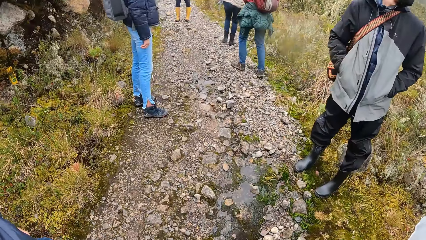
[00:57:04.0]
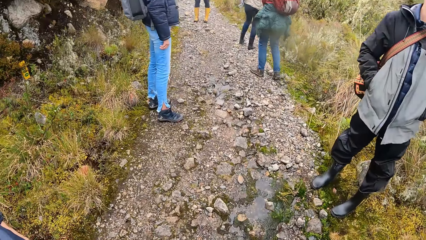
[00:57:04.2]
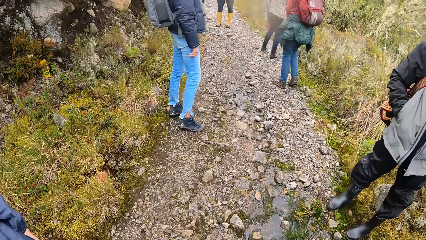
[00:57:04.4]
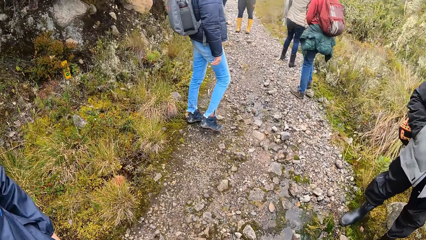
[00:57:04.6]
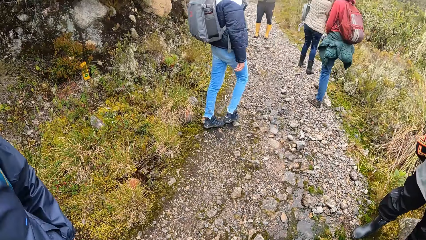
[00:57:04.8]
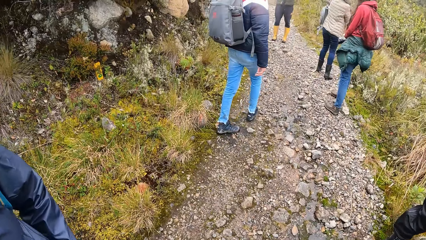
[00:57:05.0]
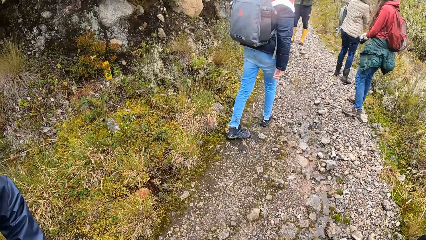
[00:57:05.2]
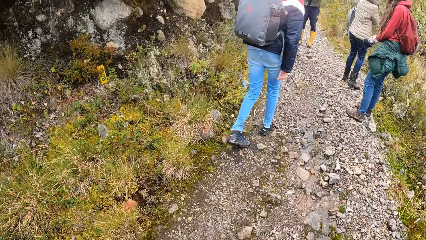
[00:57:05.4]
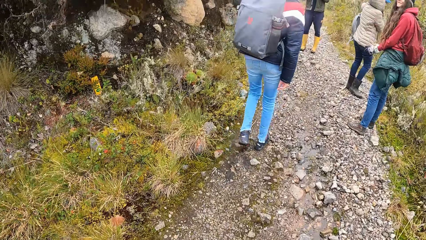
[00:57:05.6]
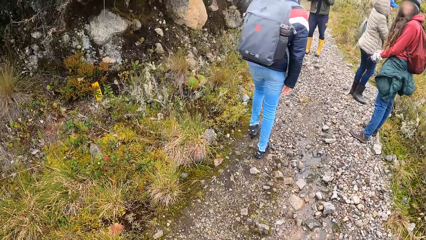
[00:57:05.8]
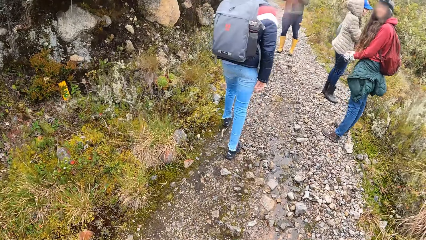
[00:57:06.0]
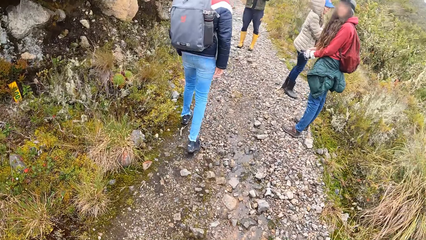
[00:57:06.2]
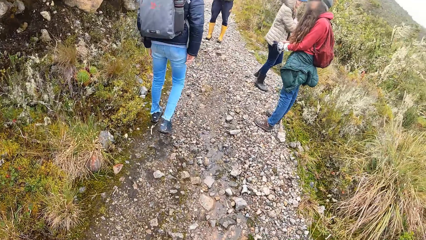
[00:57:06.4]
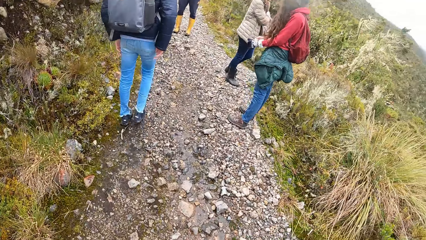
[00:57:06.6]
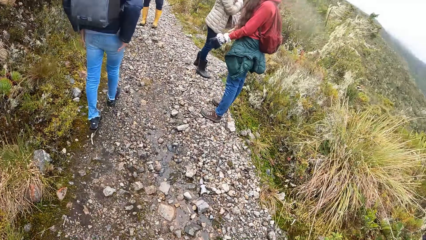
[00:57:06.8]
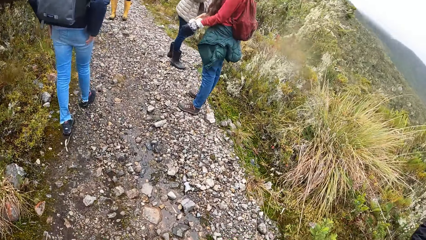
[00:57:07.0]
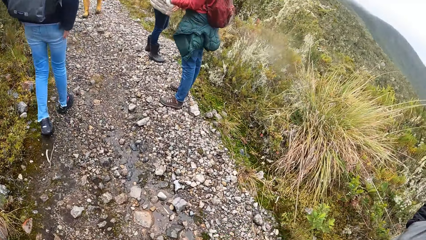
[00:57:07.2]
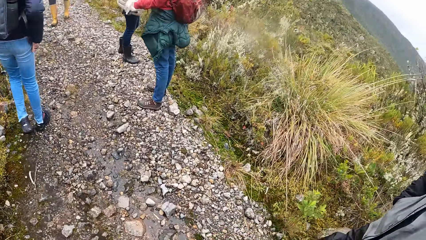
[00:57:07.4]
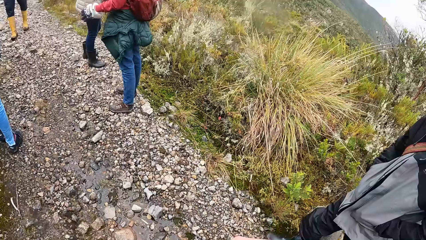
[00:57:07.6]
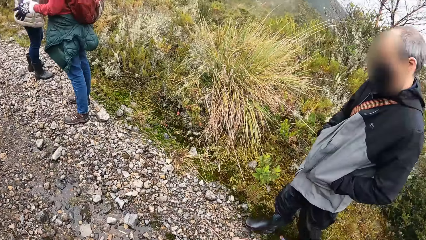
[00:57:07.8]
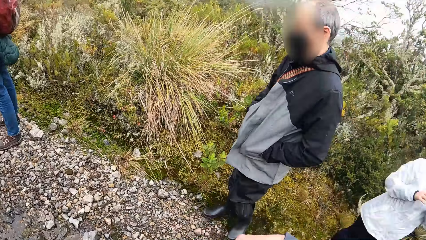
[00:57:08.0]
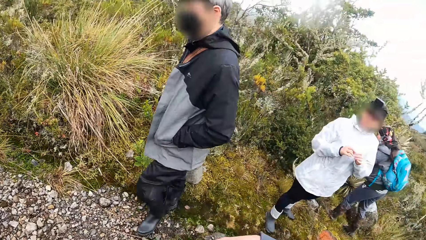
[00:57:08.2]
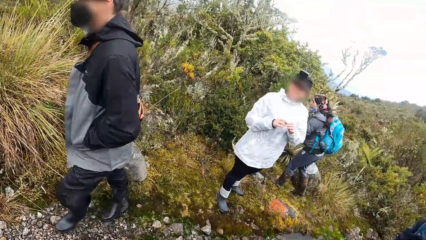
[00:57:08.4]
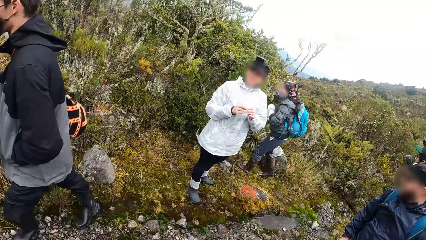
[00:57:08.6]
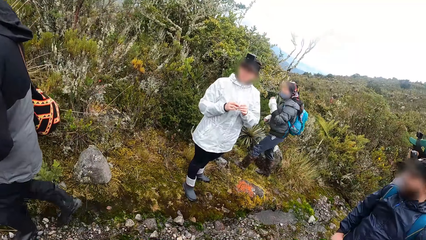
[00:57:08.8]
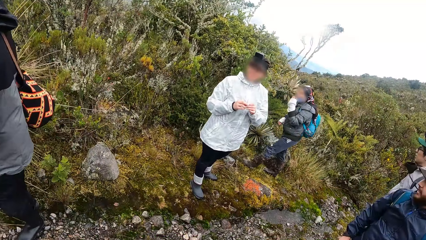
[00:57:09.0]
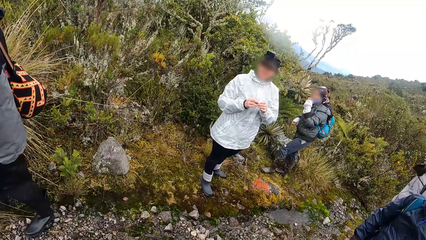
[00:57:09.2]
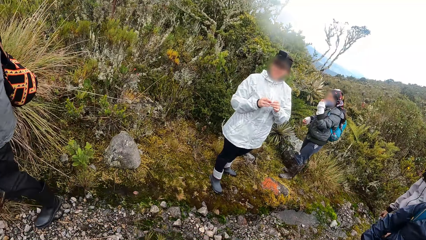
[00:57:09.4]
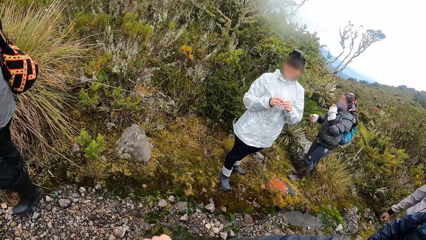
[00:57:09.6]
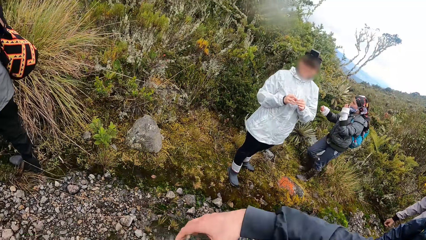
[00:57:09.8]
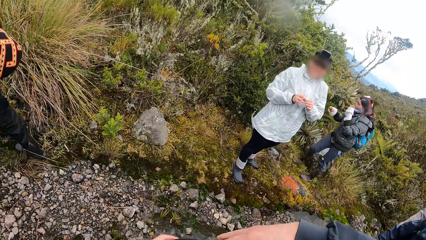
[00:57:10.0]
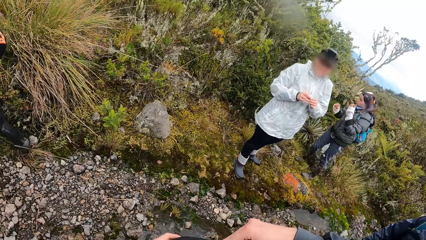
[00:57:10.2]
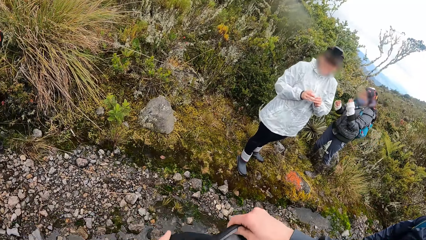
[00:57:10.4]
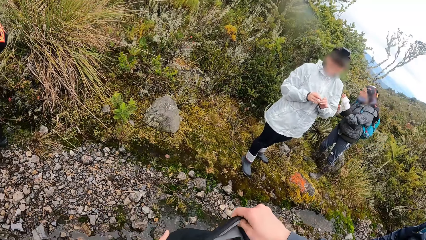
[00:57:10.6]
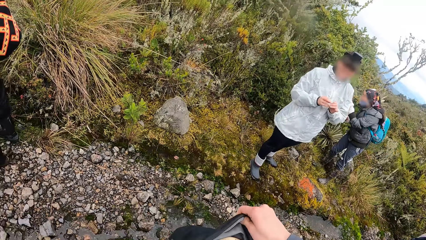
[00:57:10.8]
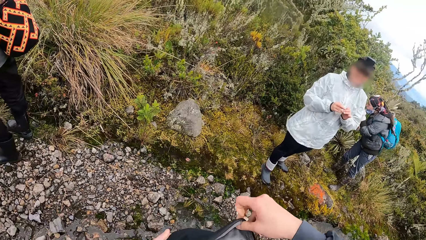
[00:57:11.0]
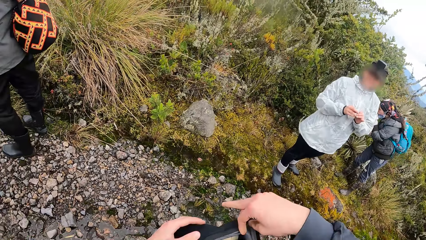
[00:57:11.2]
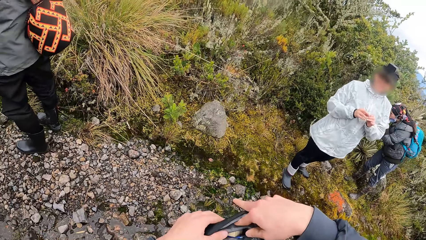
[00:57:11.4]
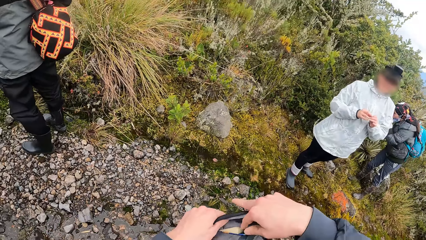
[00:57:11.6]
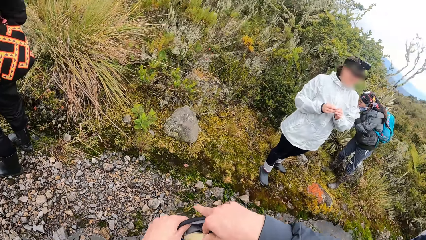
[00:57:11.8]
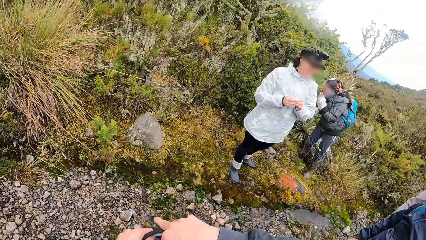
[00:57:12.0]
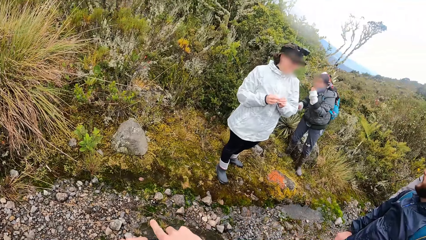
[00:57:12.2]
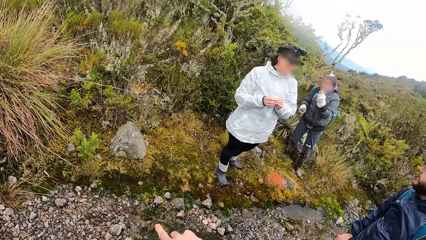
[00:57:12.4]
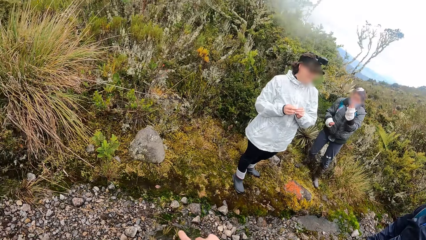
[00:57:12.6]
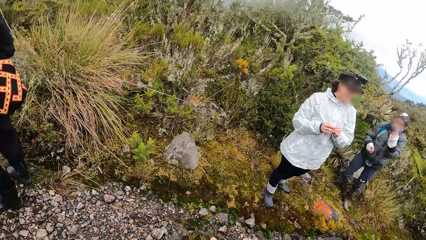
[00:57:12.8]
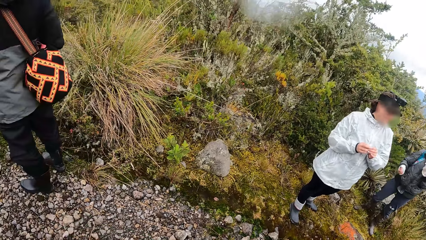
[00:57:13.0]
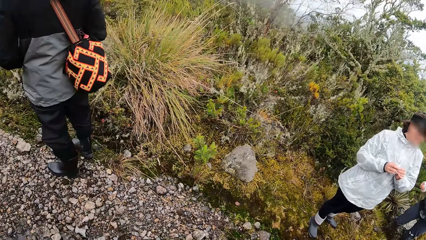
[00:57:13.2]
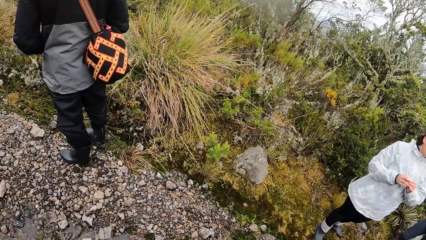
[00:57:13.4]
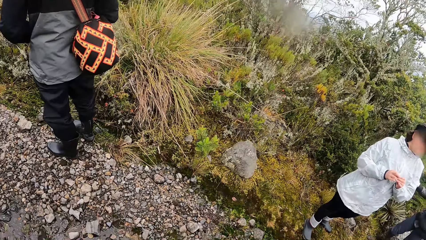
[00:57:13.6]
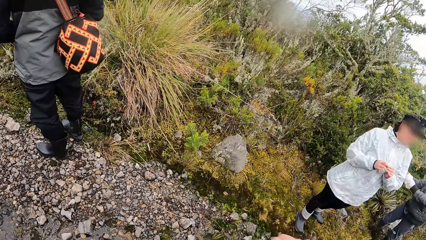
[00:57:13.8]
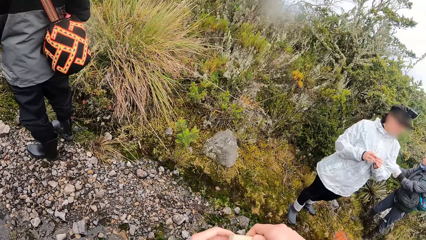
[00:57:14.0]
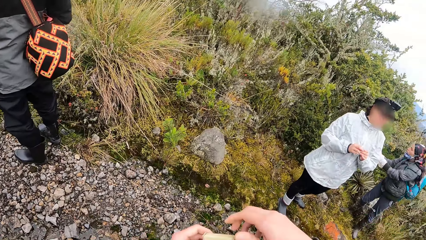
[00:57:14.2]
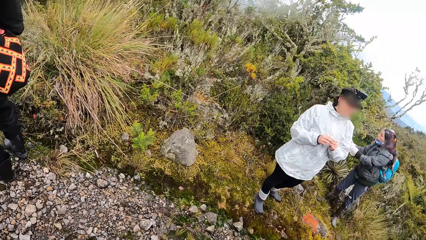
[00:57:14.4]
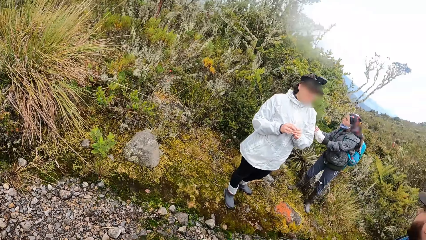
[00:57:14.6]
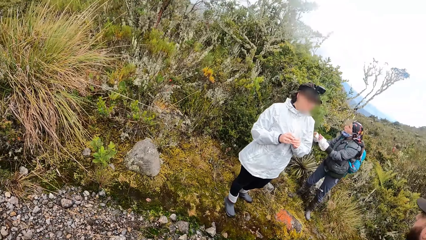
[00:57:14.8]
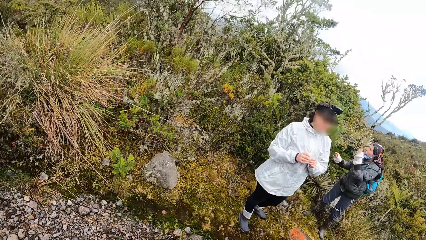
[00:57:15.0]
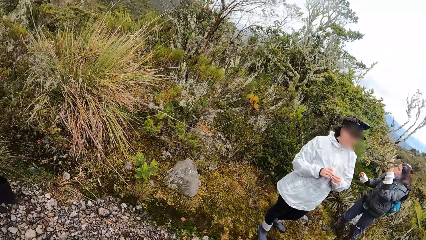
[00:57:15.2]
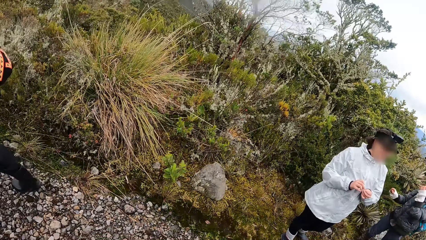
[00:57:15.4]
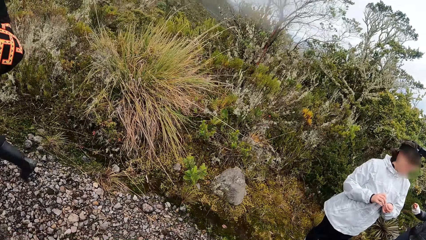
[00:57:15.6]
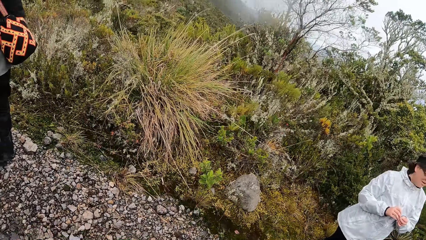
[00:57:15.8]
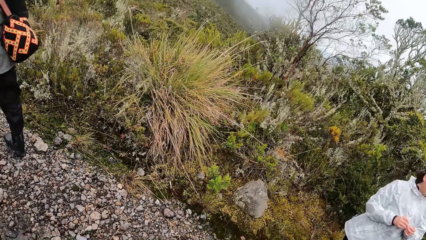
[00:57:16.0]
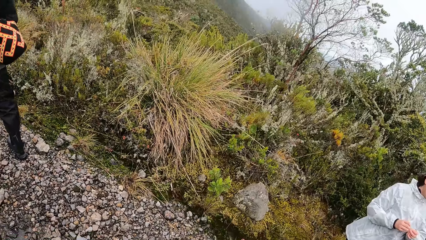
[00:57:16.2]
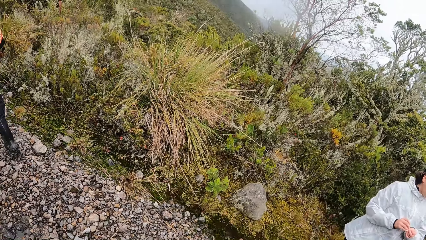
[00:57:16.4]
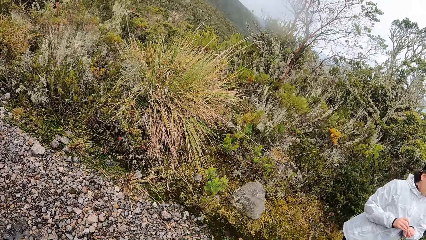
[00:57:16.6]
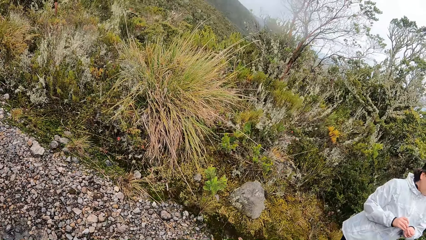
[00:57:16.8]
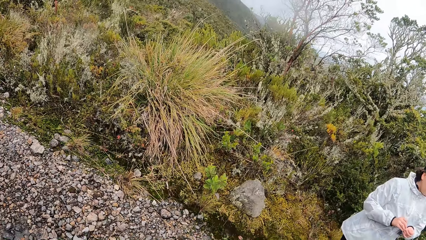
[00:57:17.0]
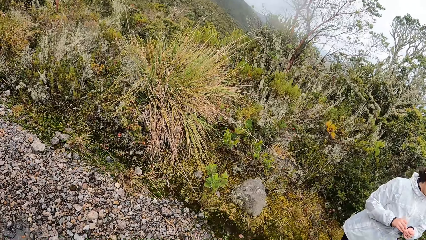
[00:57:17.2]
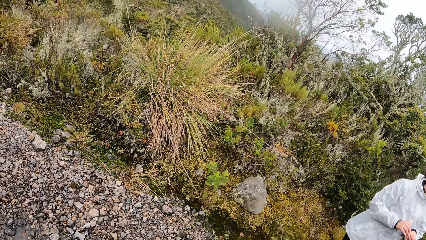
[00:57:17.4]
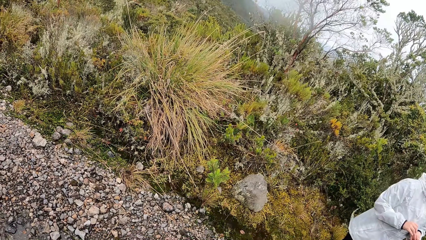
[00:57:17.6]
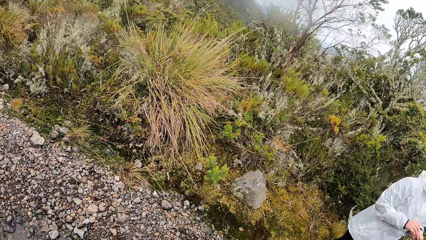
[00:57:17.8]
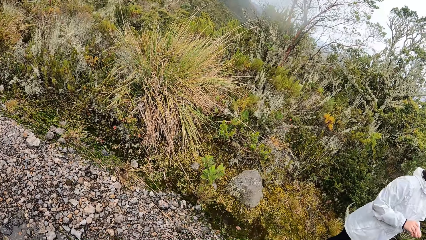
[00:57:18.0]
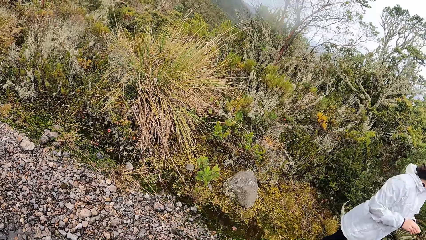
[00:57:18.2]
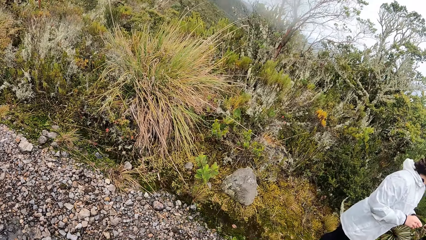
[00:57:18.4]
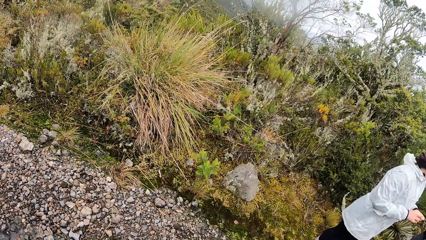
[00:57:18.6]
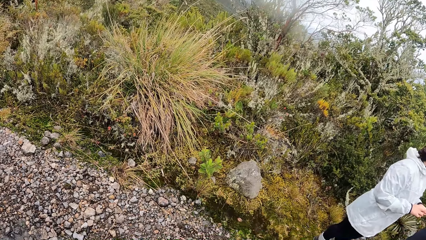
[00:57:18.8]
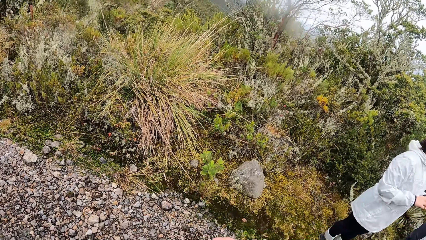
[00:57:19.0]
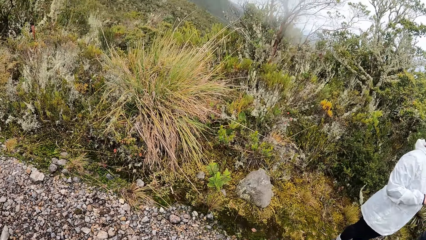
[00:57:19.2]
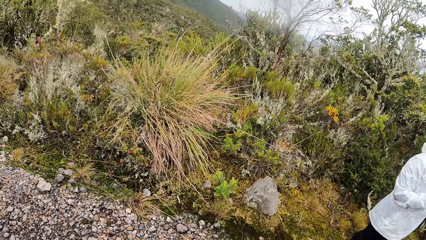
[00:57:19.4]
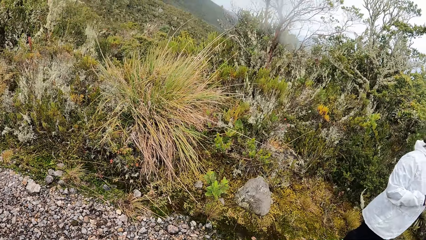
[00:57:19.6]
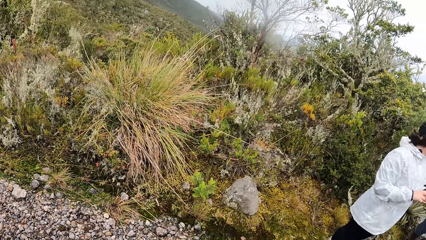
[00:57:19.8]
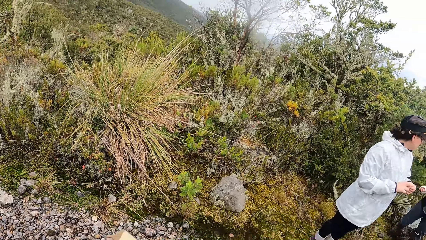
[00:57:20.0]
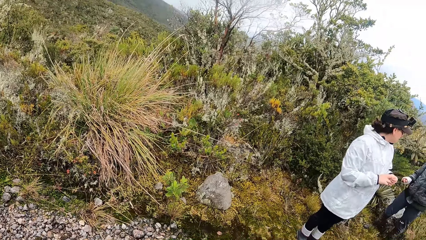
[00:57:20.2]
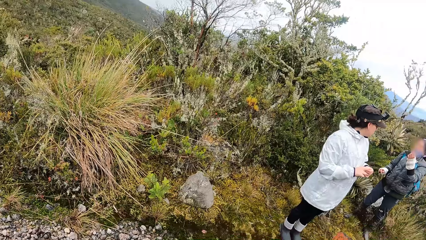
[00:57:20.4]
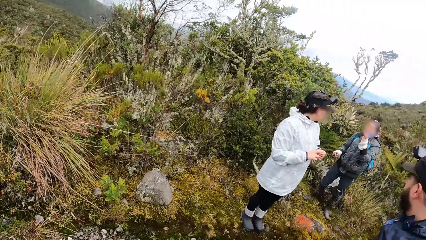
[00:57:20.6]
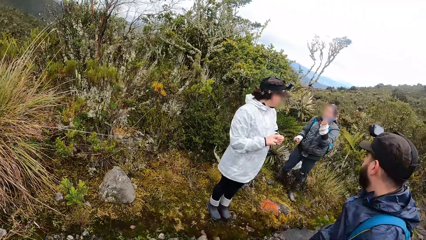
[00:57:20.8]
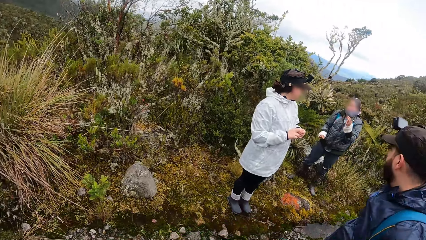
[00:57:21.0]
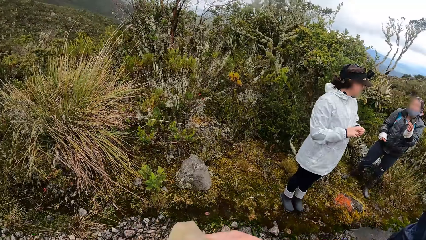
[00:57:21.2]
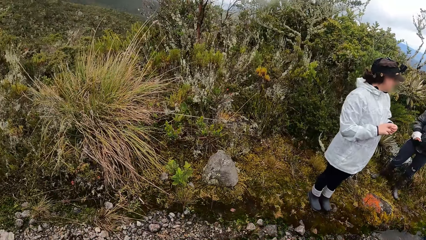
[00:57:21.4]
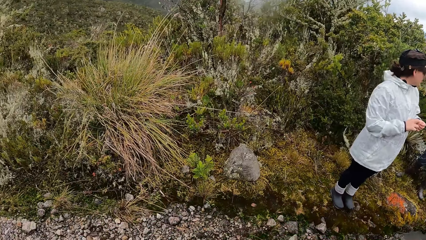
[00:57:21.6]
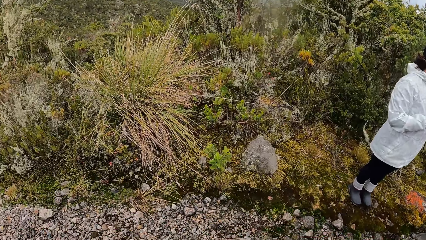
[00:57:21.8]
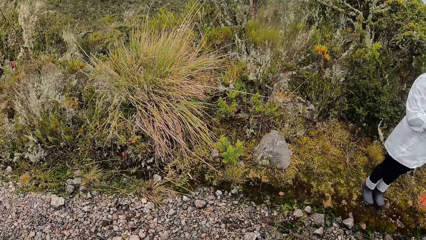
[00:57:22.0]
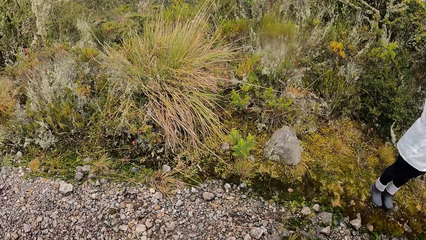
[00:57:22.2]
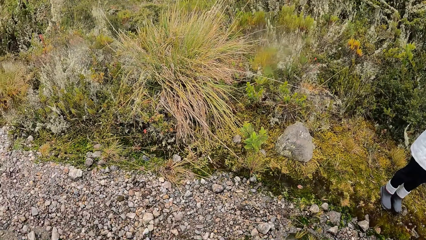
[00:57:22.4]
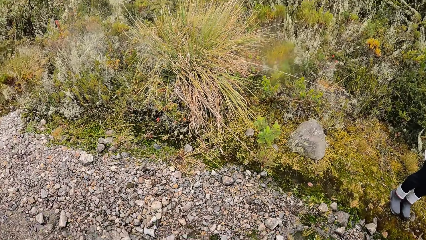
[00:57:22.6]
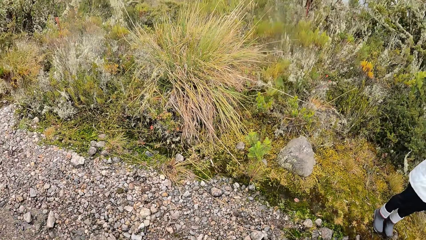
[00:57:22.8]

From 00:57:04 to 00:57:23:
The camera wearer walks. They look around. They open a backpack with both hands.
